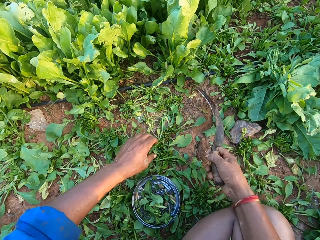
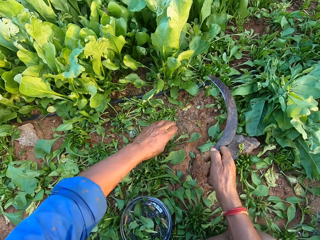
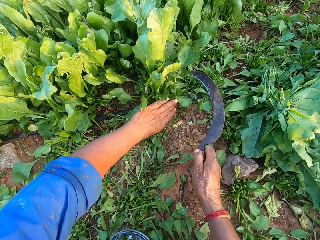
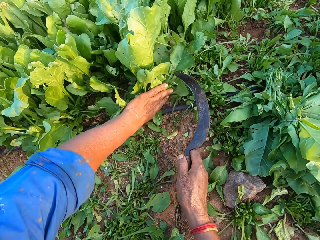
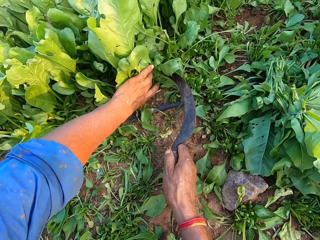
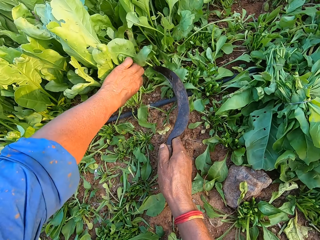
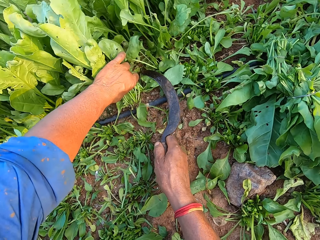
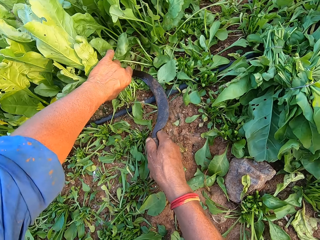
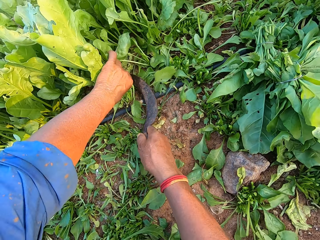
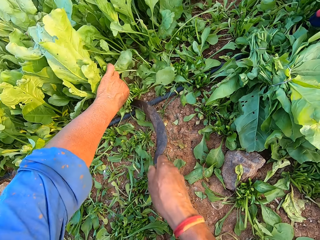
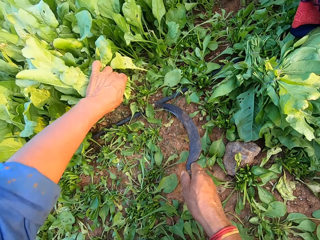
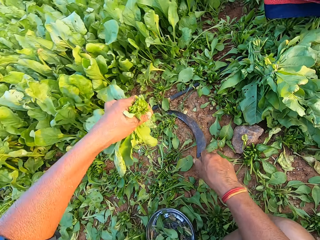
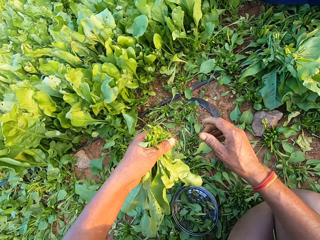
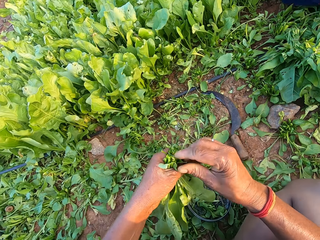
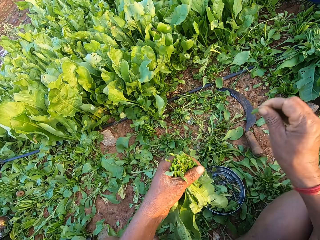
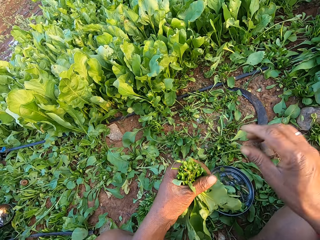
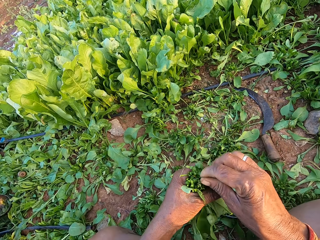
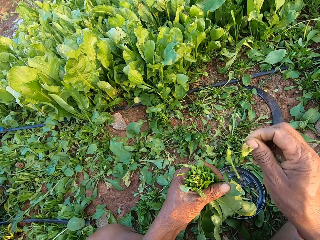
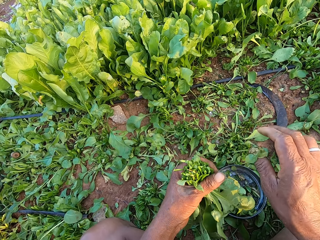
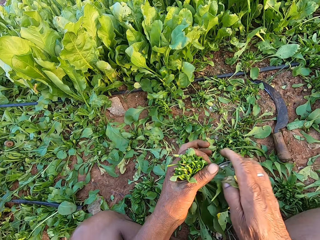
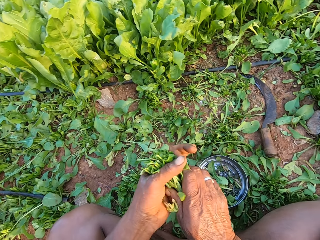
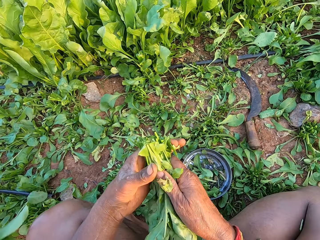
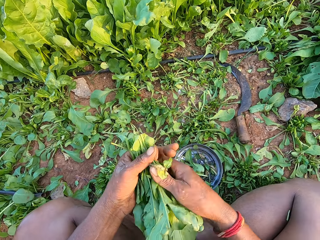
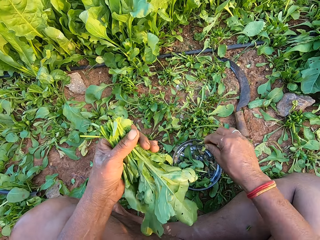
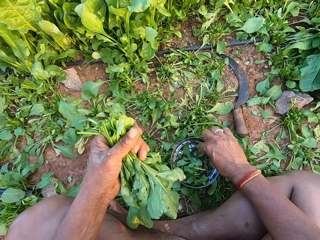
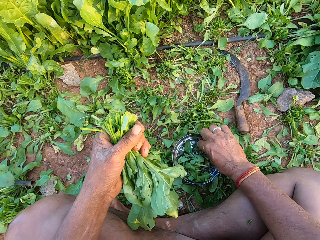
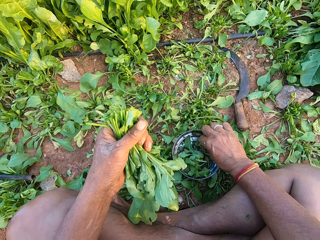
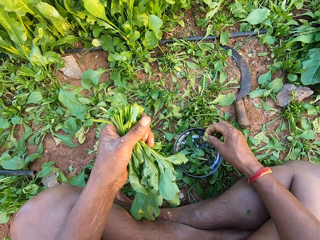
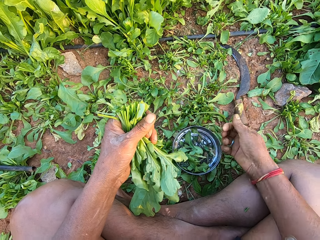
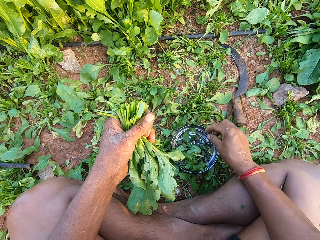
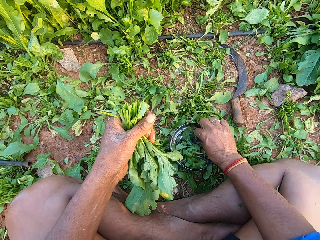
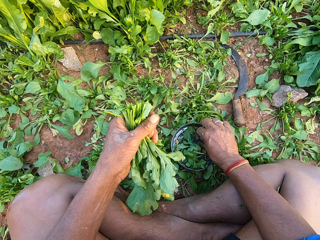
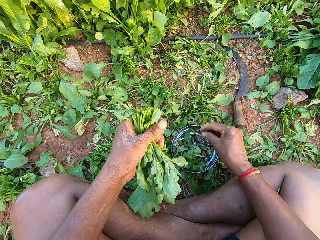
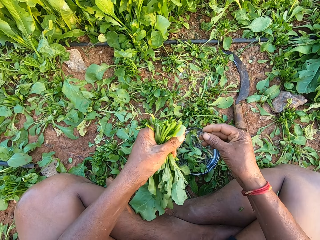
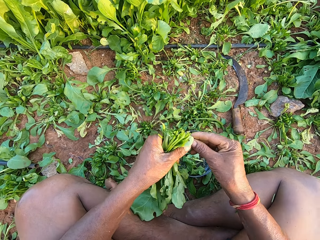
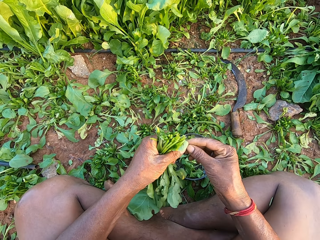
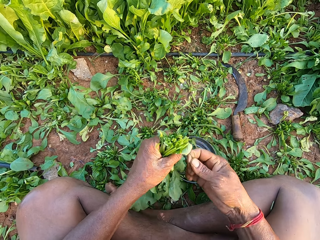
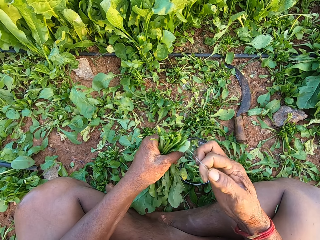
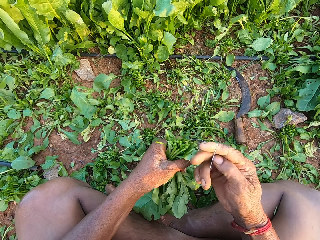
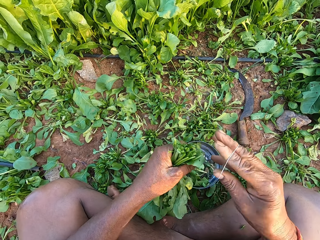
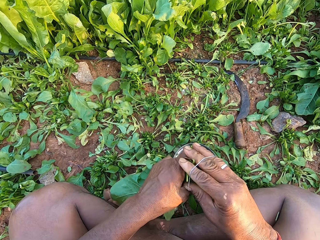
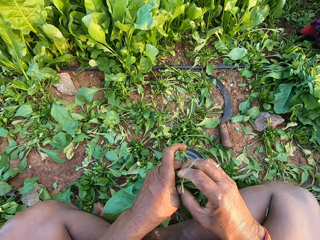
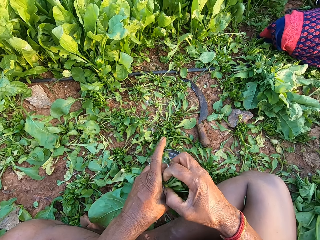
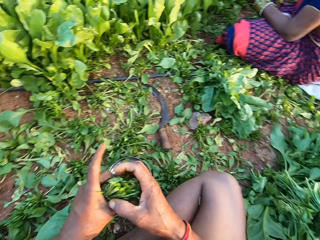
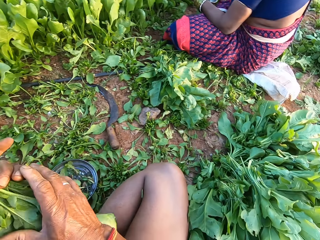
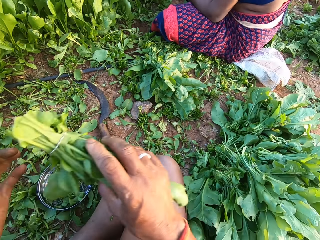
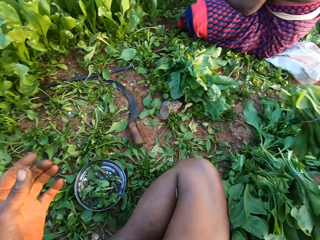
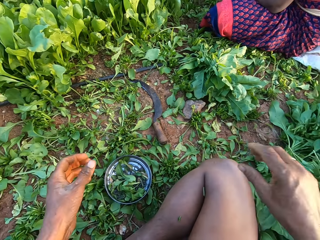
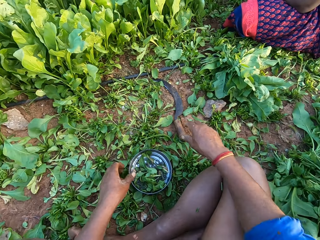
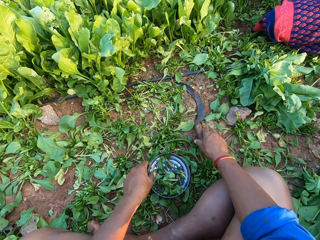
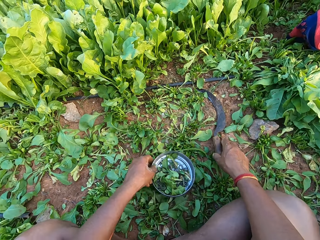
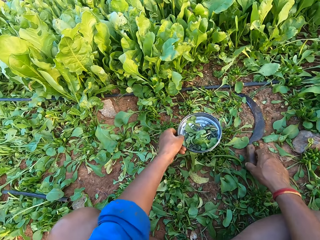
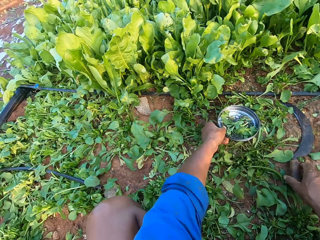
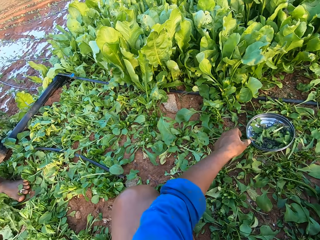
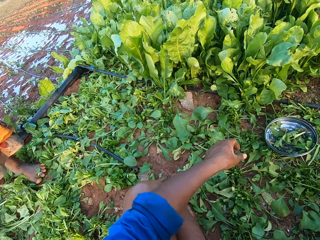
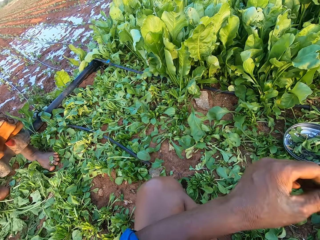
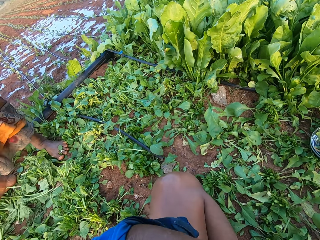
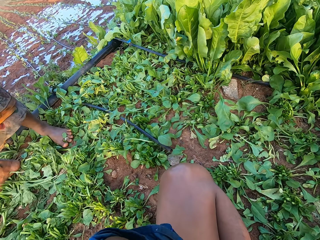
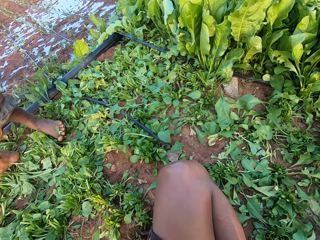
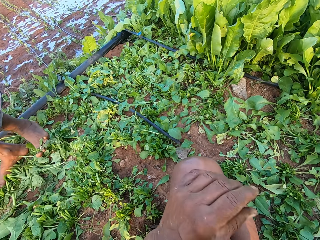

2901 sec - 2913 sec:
The camera wearer picks the sickle from the ground with his right hand. He holds some vegetables with his left hand. He cuts the vegetables in his left hand with the sickle in his right hand. He places the sickle on the ground with his right hand. He removes straw from the vegetables in his left hand with his right hand. He touches kales. He holds the vegetables with both hands. He holds the vegetables with his left hand. He picks a rubber band from the bowl on the ground with his right hand. He wears the rubber band on his right hand with his left hand. He ties the vegetables in his left hand with the rubber band in his right hand. He passes the vegetables from his left hand to his right hand. He picks the bowl from the ground with his left hand. He holds the sickle on the ground with his right hand.

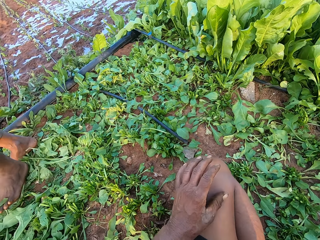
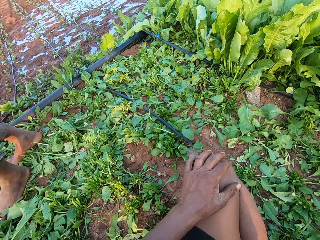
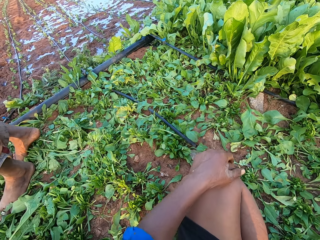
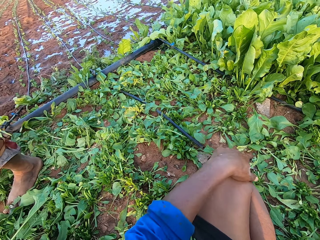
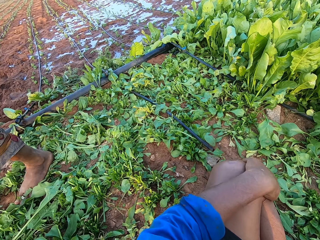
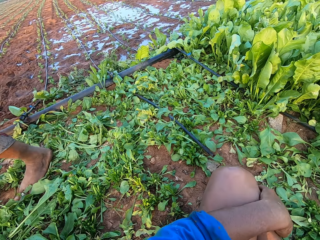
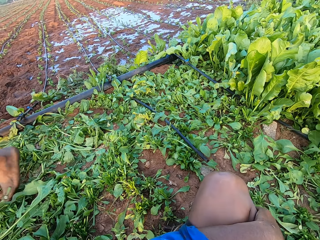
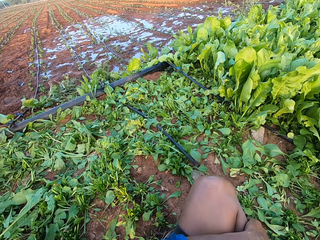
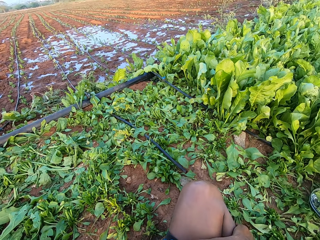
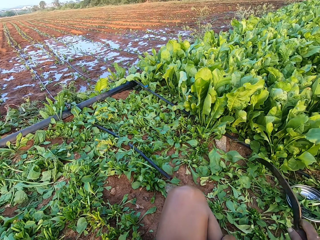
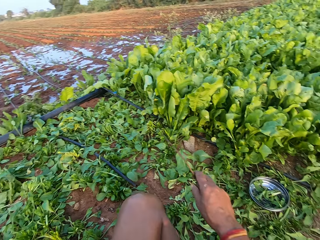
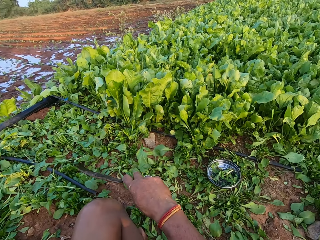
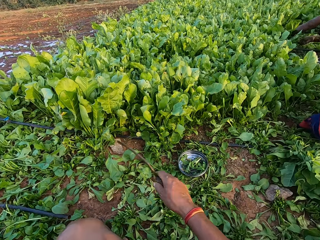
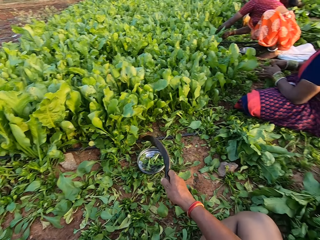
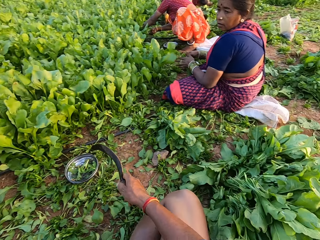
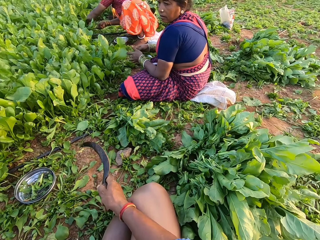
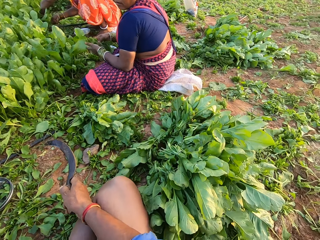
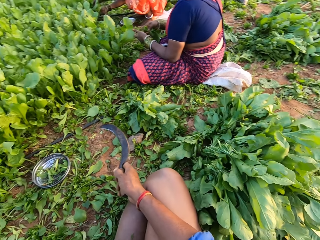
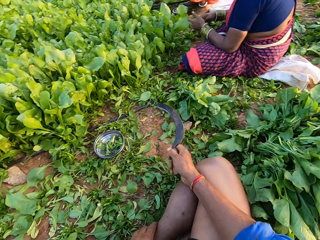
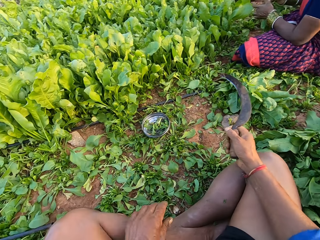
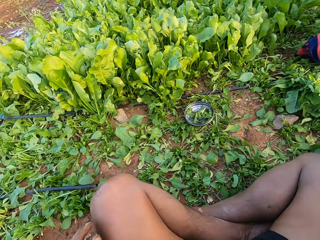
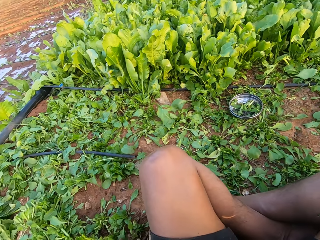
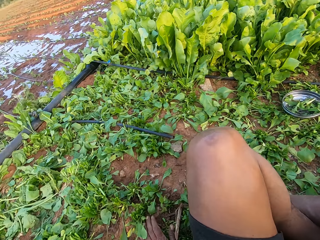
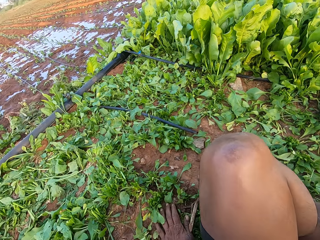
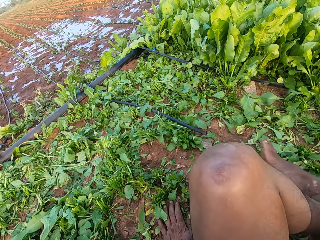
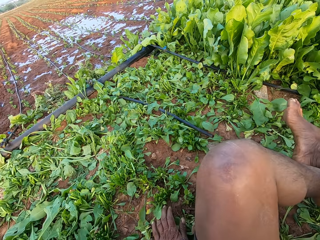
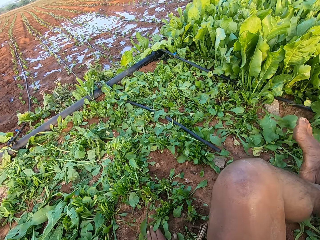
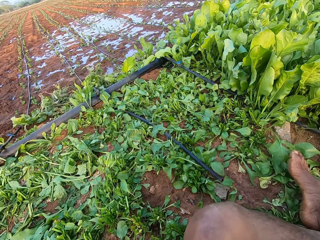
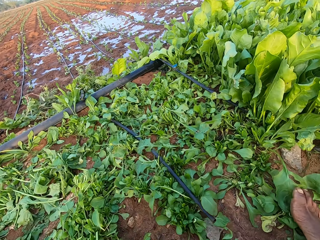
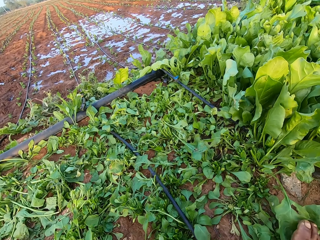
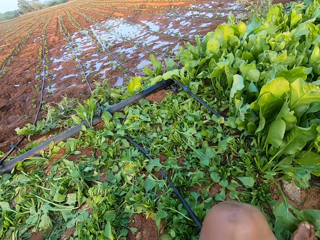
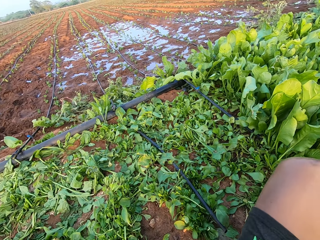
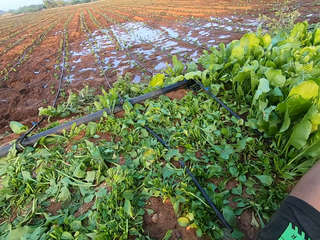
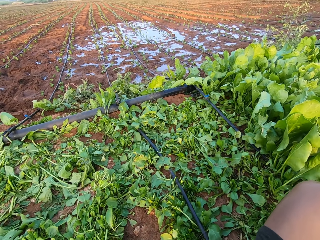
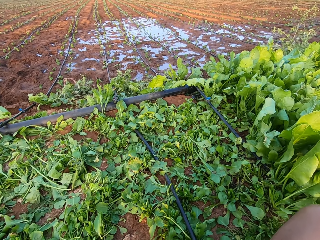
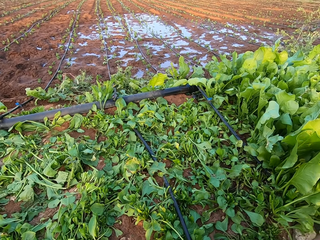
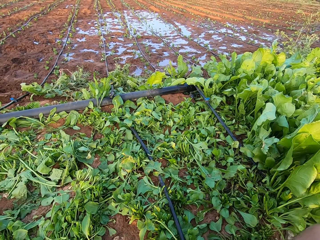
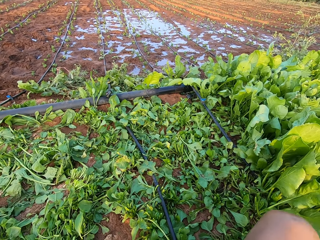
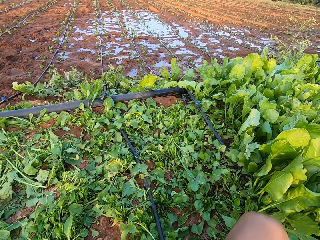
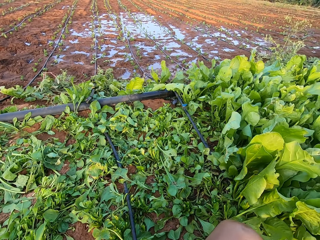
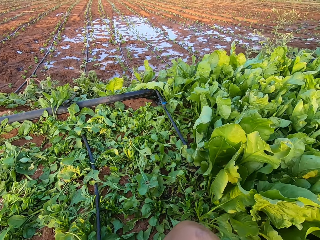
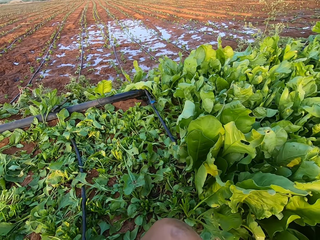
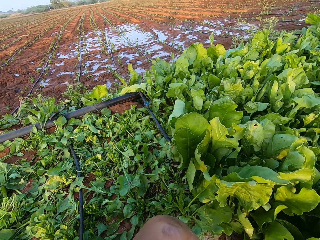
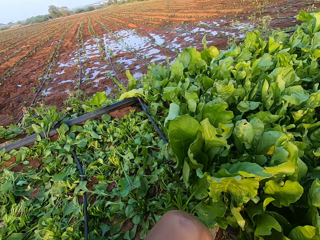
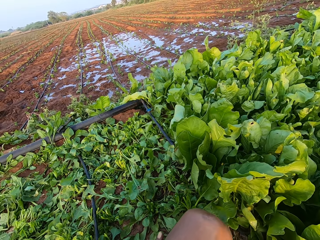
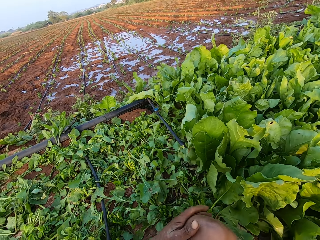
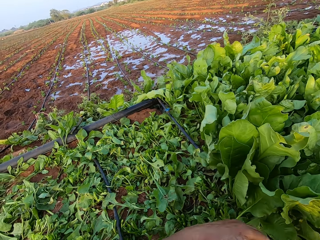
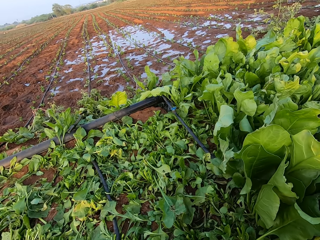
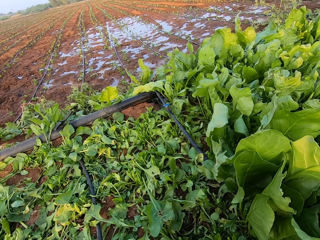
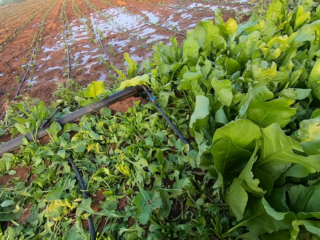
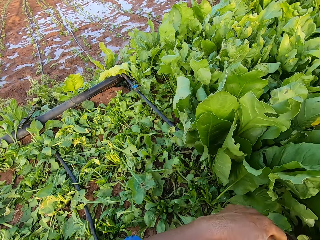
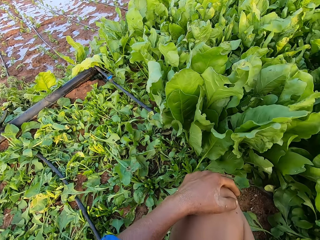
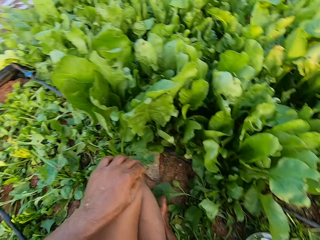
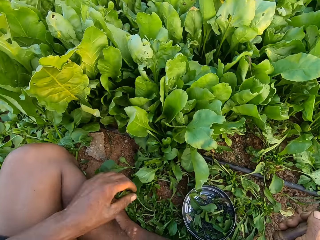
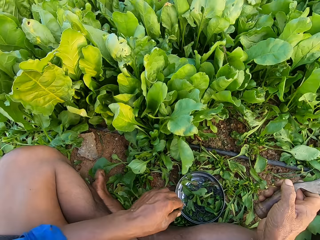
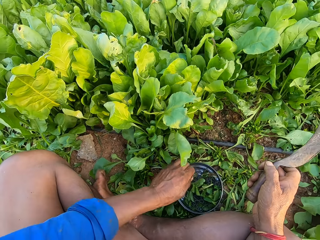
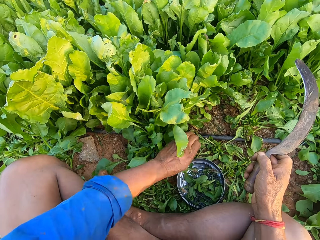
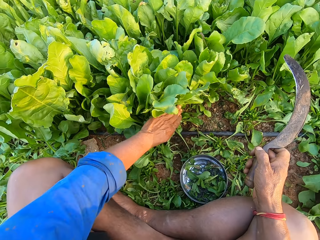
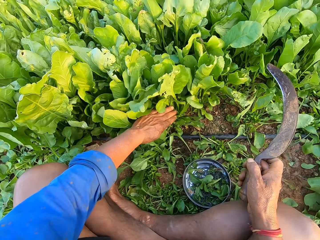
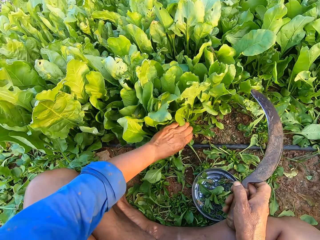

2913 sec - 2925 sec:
The camera wearer touches a leg. They look around.
